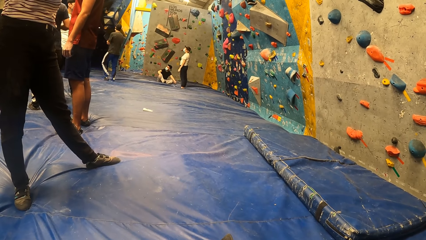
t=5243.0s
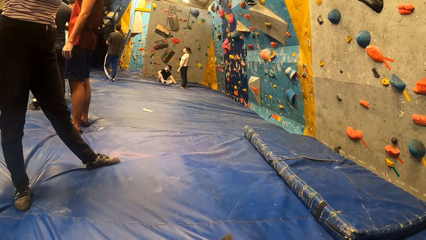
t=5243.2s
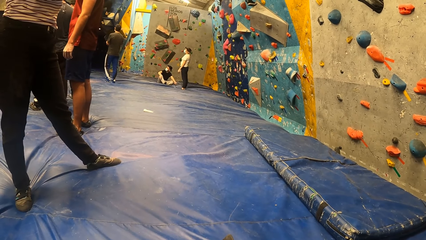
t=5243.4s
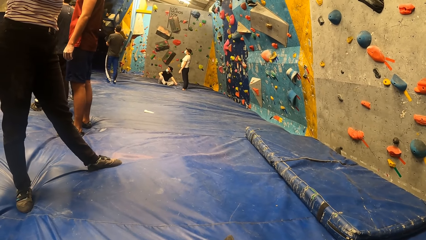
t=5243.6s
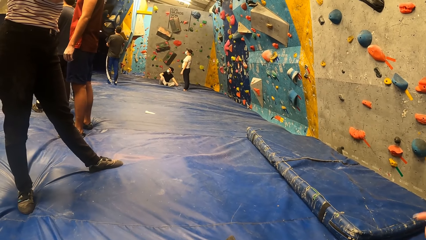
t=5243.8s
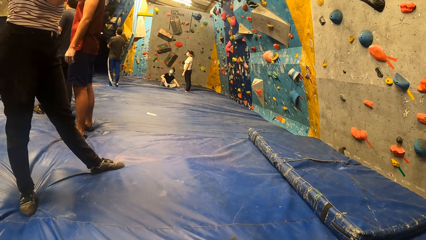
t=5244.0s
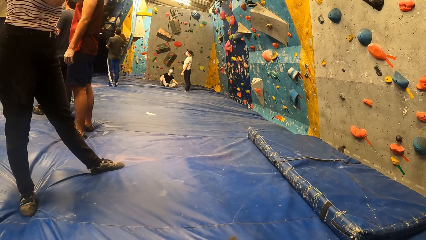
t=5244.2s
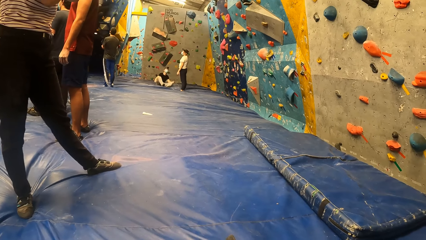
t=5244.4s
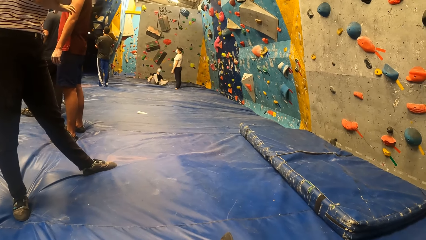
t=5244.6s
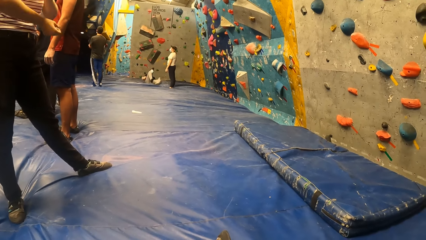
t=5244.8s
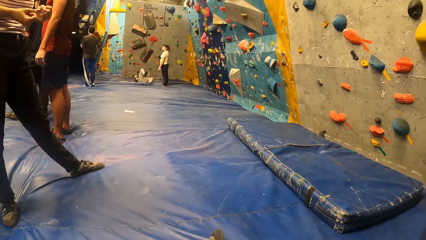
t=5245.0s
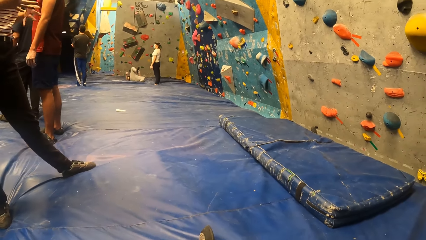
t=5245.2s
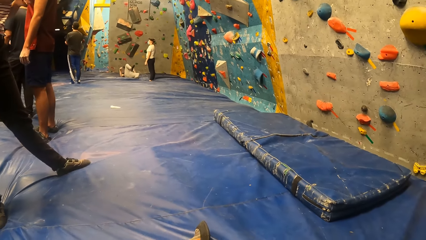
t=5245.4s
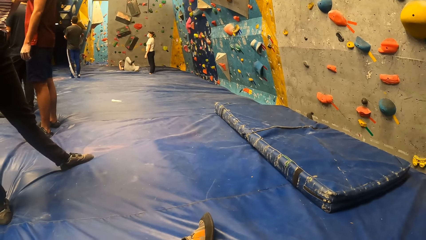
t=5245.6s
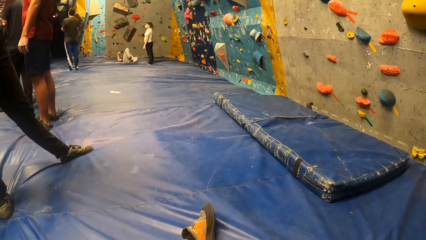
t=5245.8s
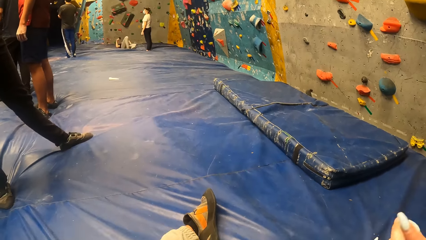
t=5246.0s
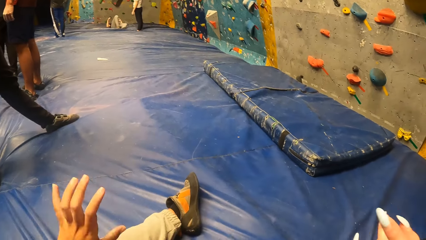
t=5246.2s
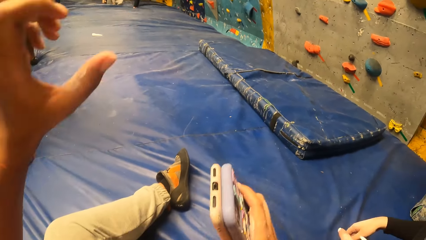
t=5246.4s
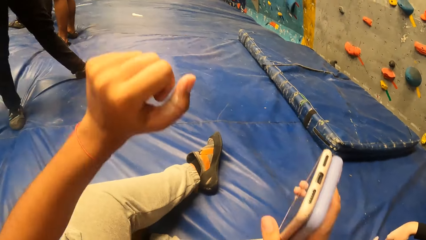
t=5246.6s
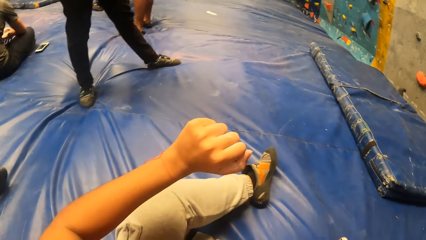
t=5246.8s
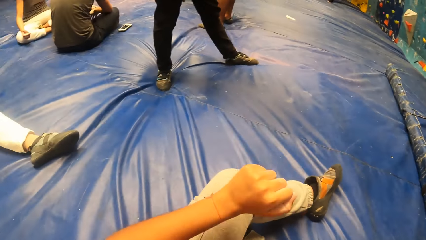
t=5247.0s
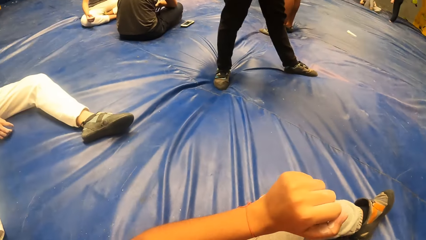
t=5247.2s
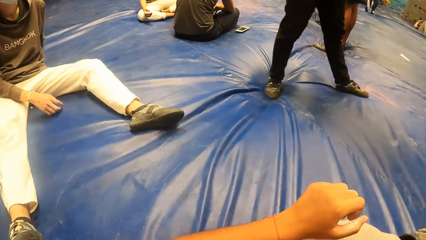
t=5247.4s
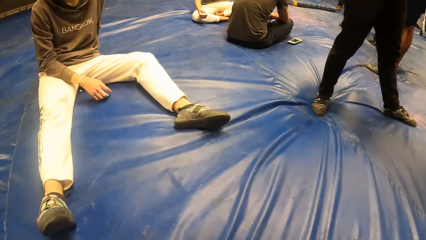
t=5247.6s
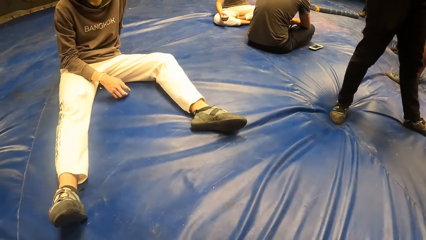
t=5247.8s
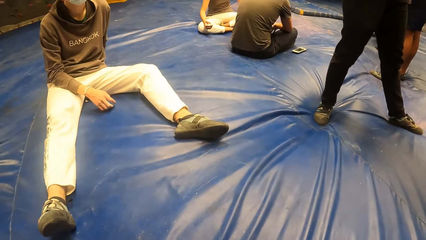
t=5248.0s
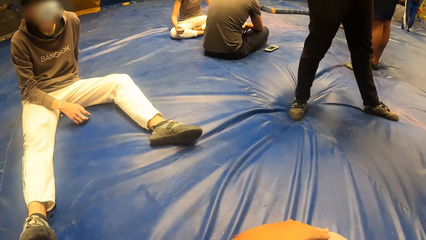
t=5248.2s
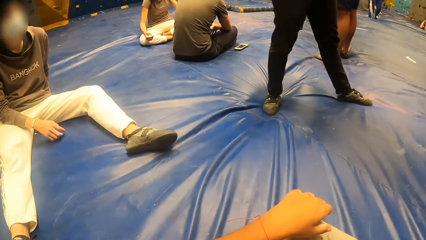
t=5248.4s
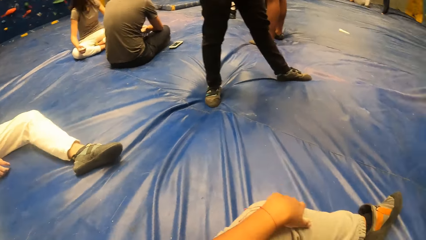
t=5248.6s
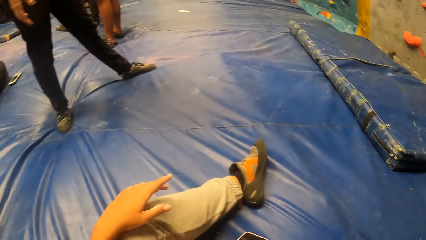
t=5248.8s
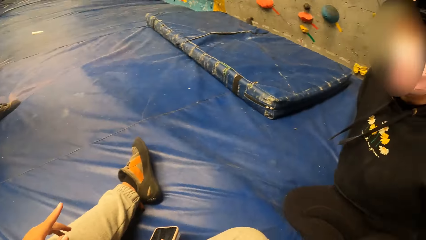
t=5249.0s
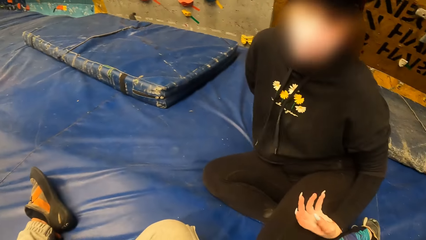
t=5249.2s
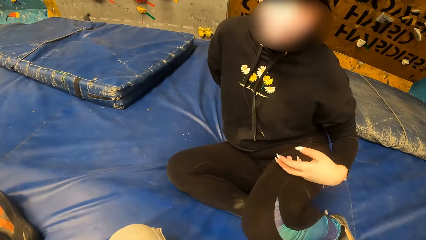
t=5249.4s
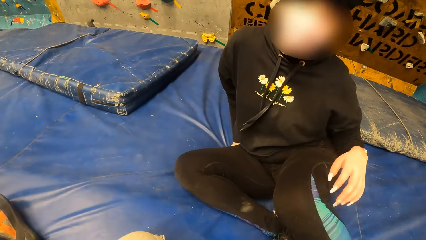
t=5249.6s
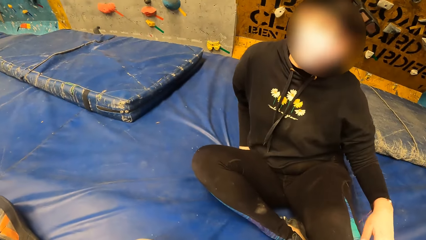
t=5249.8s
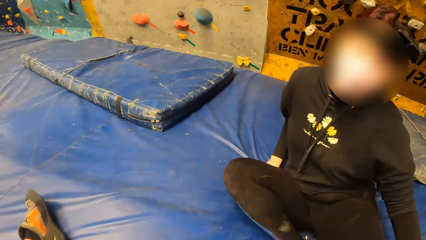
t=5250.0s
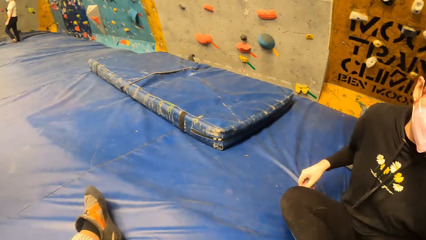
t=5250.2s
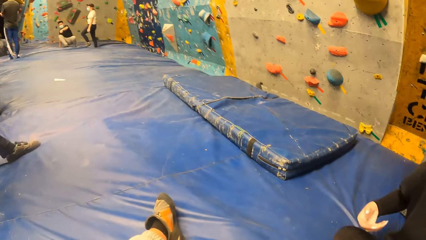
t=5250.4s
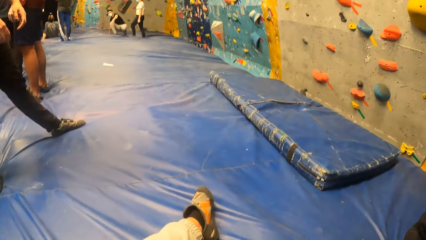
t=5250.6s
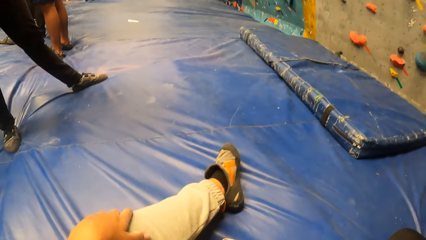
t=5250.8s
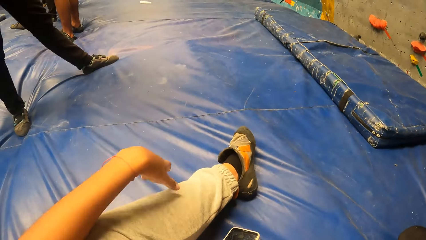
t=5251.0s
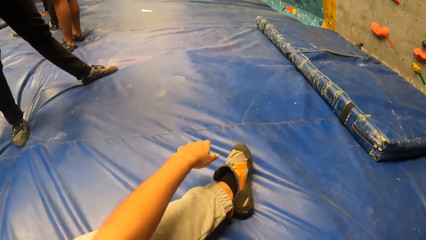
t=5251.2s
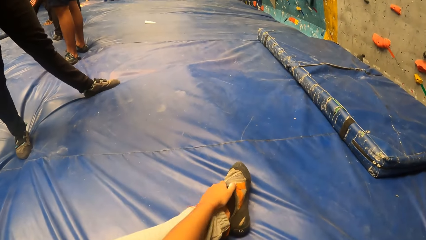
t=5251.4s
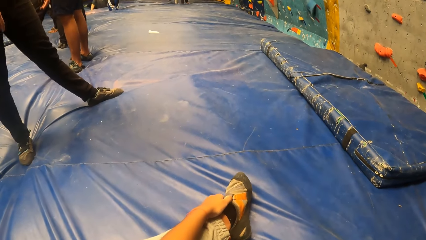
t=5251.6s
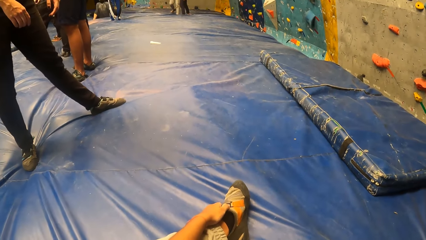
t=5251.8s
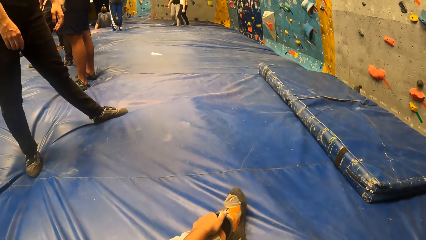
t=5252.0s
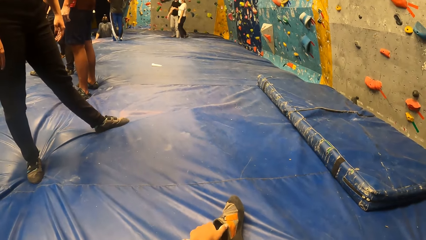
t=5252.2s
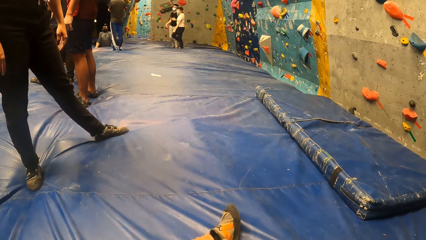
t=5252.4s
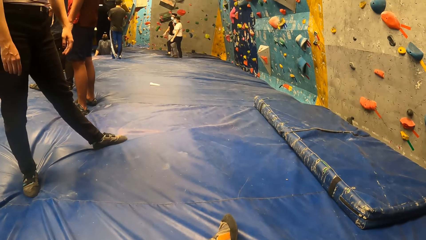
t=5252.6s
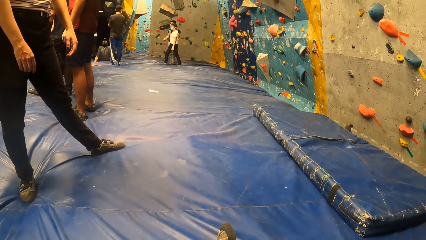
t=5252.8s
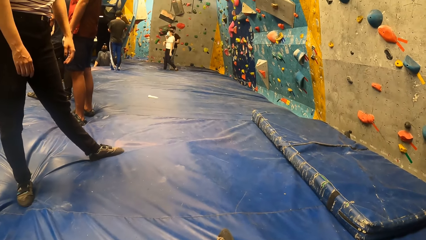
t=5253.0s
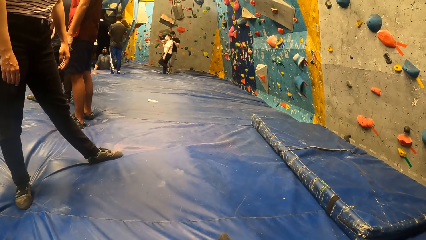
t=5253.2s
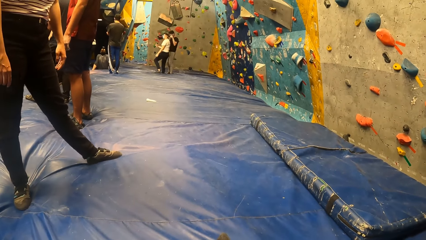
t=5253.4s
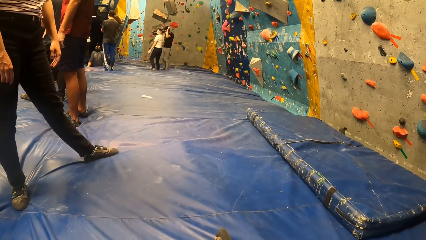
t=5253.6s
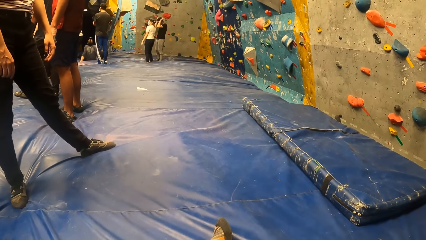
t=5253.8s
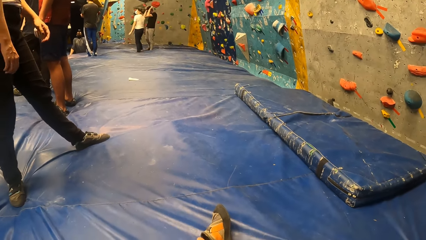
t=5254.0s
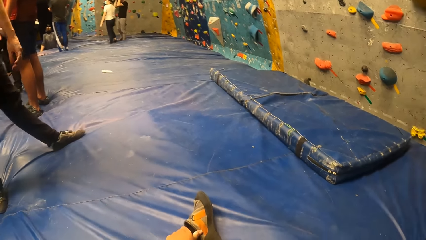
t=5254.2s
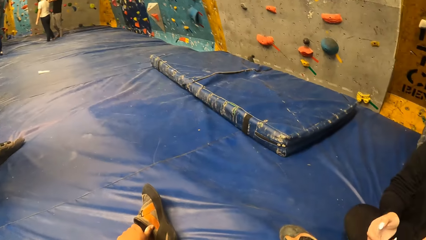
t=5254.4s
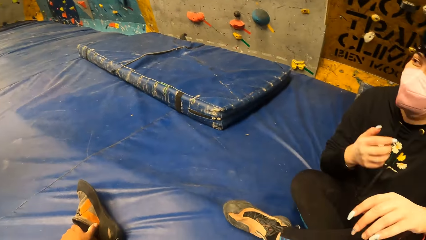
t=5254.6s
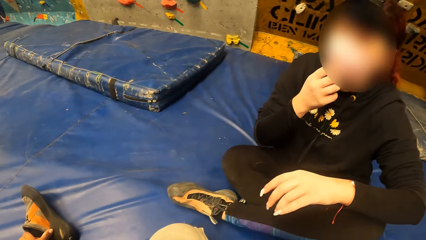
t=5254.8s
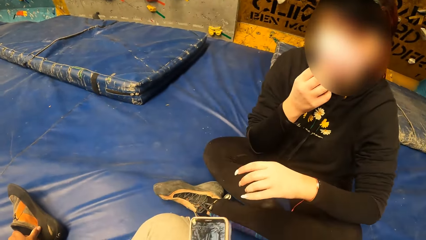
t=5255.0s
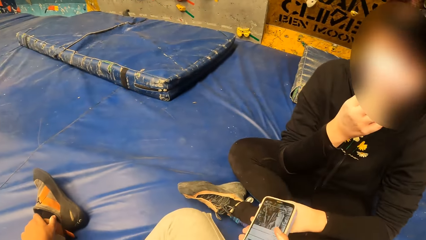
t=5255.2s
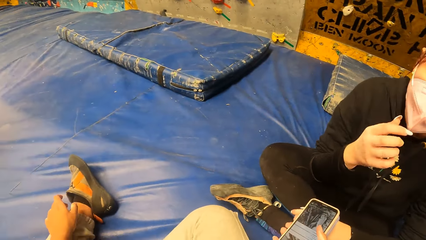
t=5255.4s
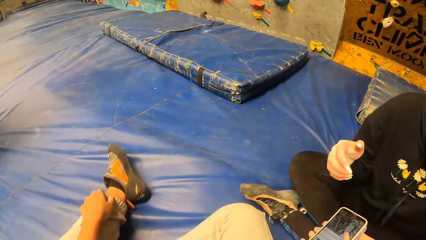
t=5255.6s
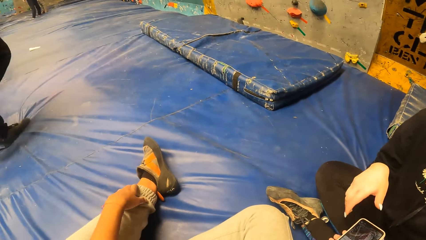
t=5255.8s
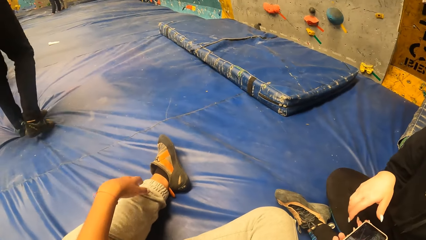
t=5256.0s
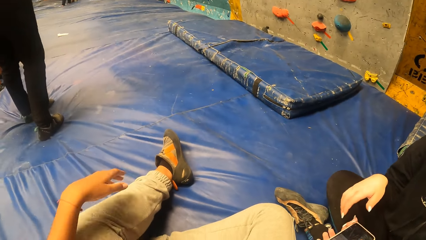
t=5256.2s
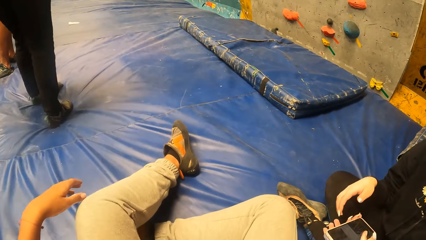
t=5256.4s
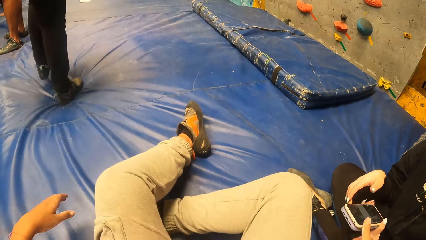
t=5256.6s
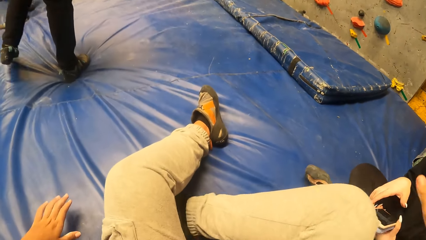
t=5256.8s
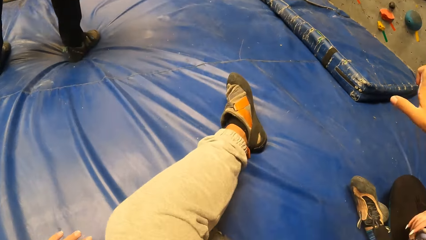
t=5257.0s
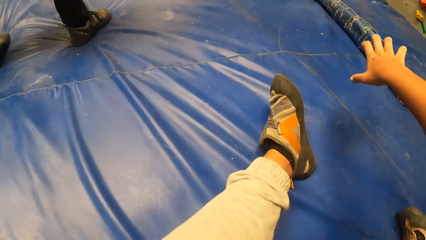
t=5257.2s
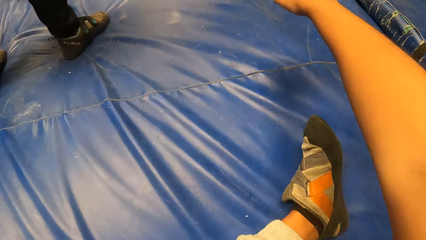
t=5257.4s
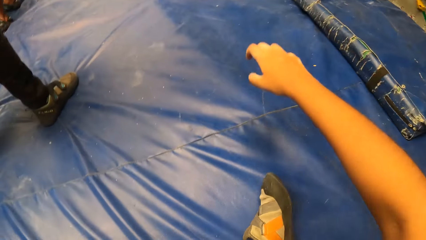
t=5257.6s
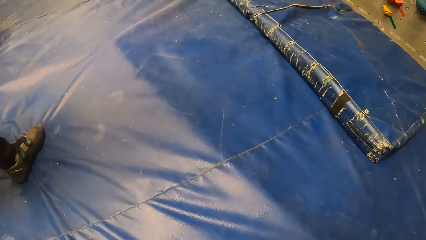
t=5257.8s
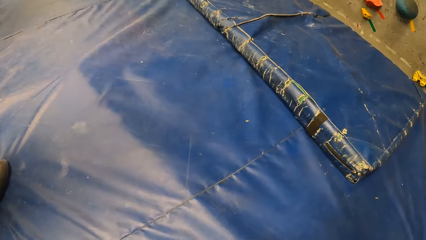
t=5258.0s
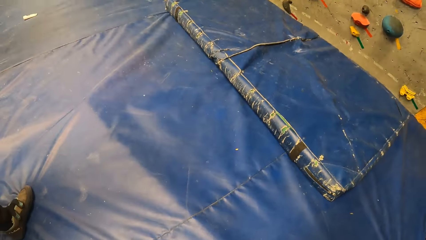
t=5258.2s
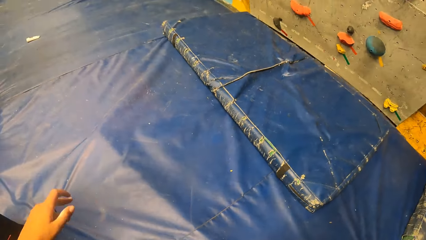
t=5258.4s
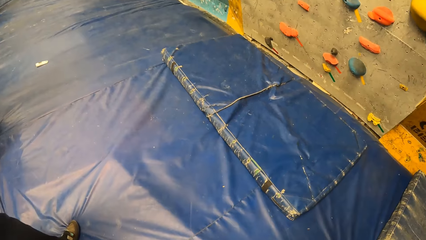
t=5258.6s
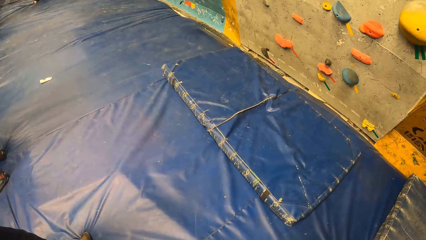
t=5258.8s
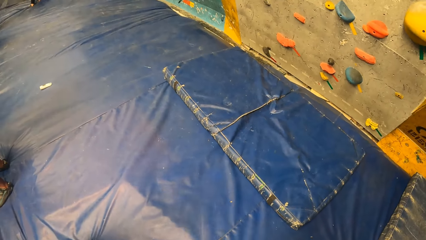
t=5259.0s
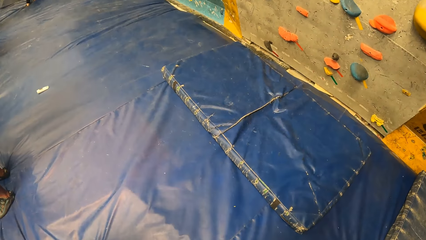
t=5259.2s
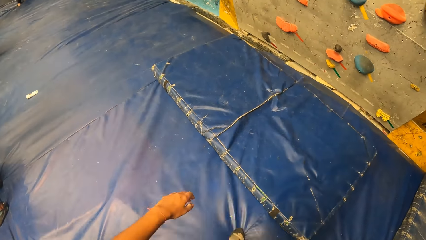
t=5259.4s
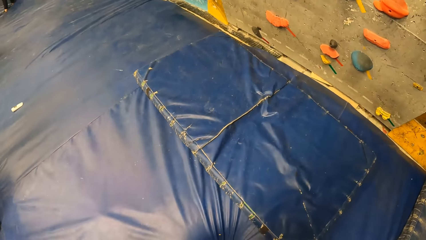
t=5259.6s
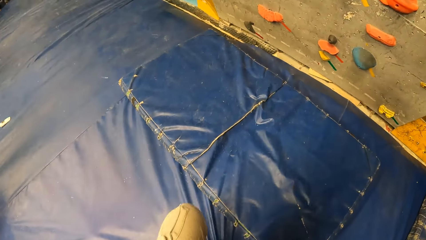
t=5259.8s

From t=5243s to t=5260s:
The camera wearer looks at the wall climbing handles. She moves her hands, makes a fist with her left hand. She looks around the room. She looks at a woman. She stretches her left hand towards her left sneaker. She looks around the room. She gives the phone on her right hand to the woman. She stands up from the trampoline. She stretches the right hand. She moves towards the wall.
